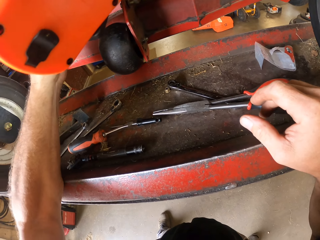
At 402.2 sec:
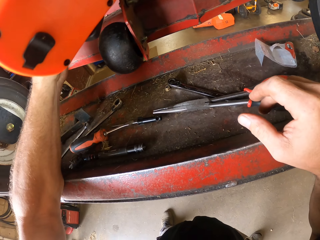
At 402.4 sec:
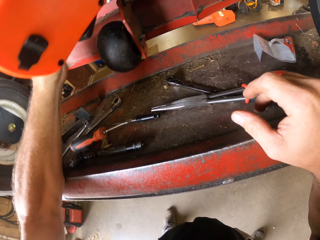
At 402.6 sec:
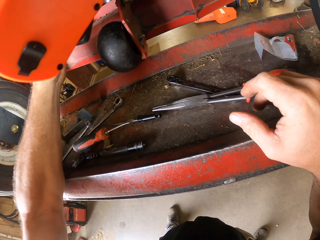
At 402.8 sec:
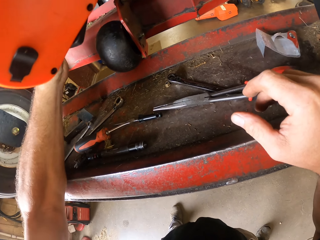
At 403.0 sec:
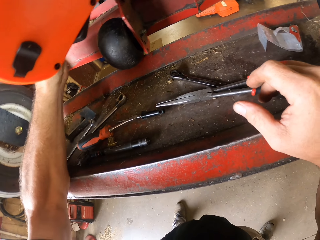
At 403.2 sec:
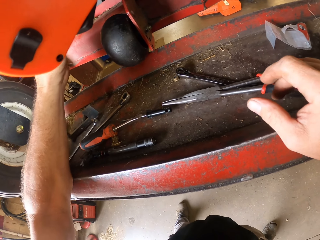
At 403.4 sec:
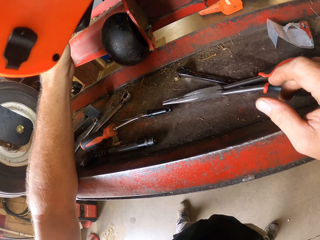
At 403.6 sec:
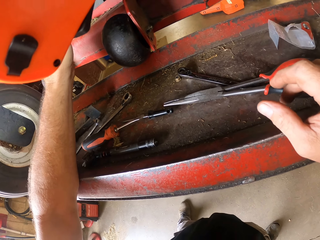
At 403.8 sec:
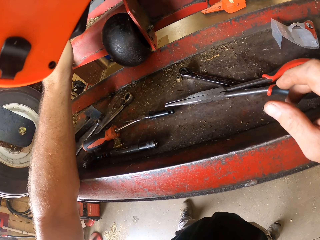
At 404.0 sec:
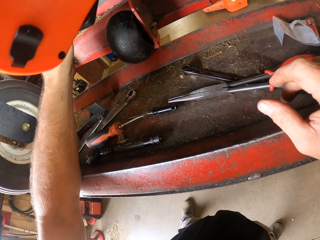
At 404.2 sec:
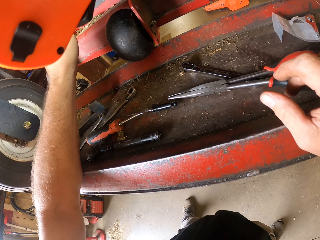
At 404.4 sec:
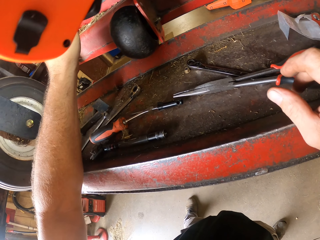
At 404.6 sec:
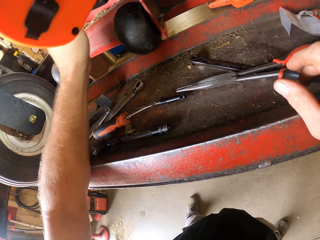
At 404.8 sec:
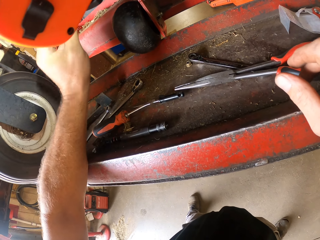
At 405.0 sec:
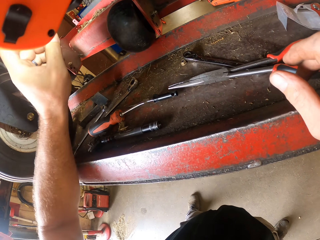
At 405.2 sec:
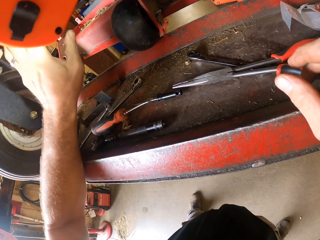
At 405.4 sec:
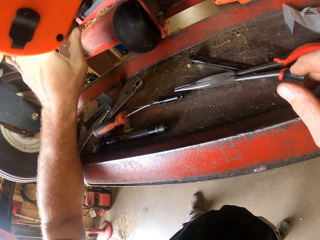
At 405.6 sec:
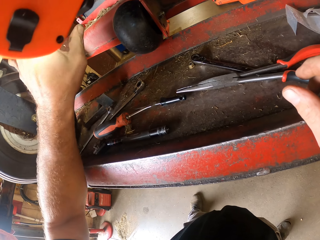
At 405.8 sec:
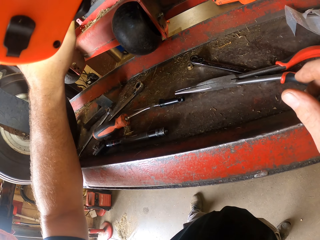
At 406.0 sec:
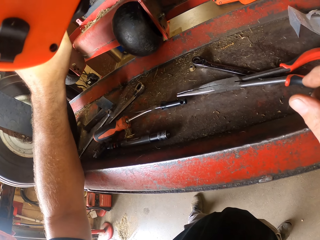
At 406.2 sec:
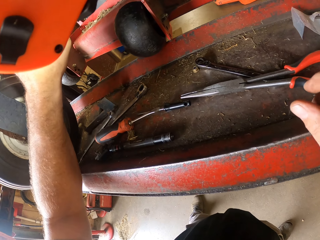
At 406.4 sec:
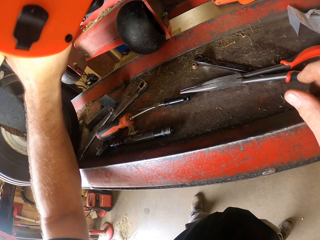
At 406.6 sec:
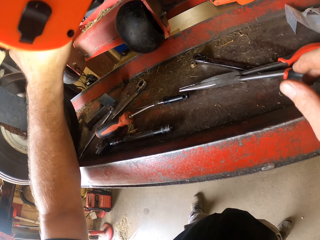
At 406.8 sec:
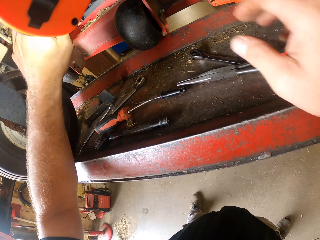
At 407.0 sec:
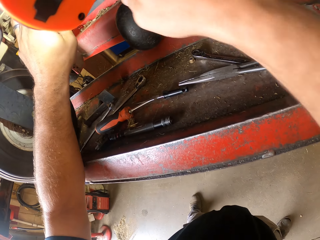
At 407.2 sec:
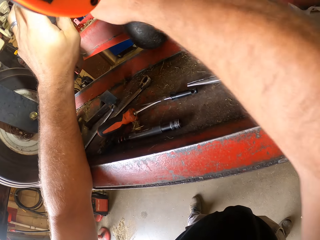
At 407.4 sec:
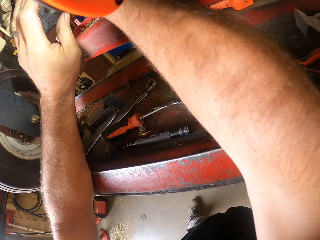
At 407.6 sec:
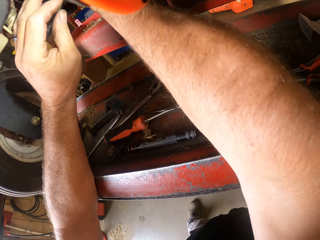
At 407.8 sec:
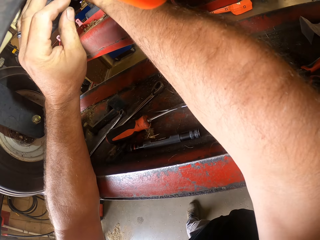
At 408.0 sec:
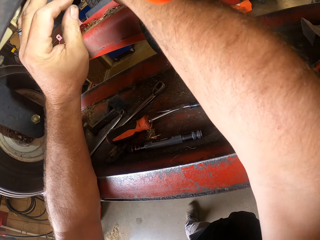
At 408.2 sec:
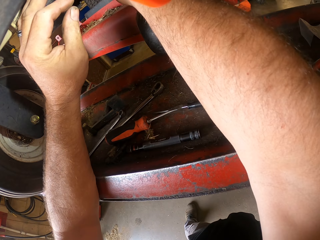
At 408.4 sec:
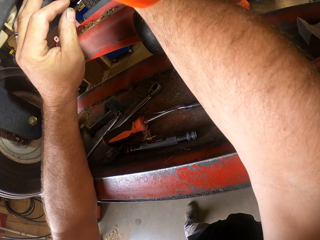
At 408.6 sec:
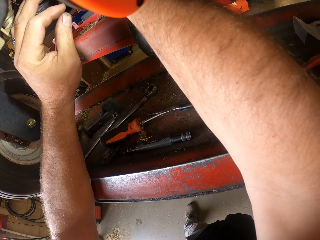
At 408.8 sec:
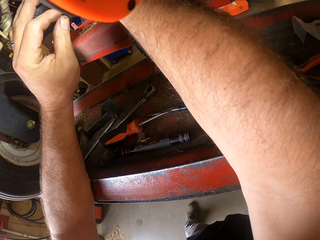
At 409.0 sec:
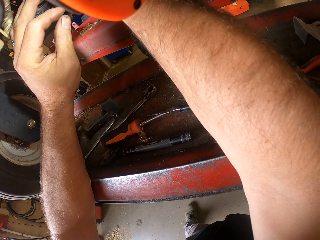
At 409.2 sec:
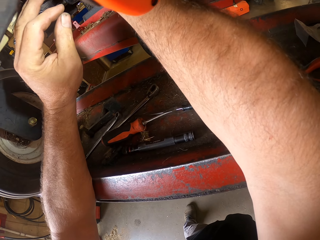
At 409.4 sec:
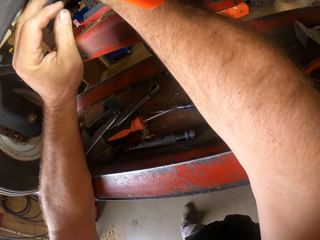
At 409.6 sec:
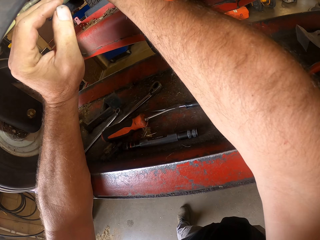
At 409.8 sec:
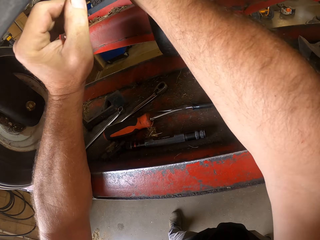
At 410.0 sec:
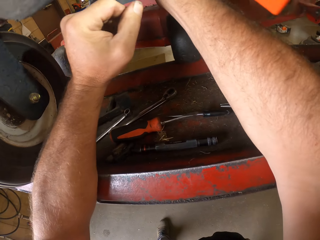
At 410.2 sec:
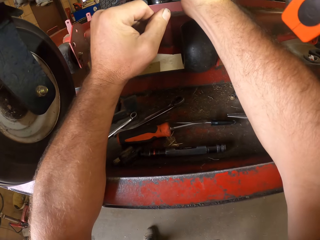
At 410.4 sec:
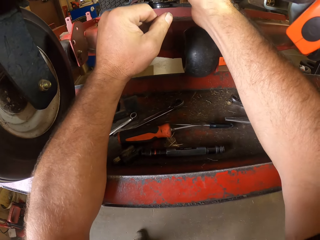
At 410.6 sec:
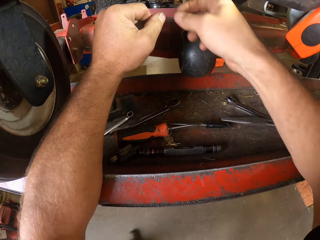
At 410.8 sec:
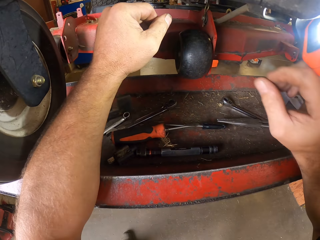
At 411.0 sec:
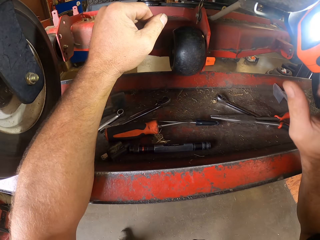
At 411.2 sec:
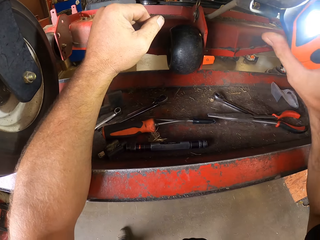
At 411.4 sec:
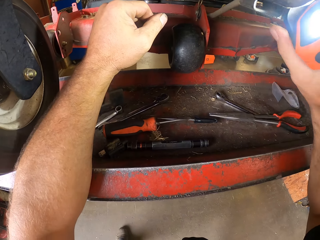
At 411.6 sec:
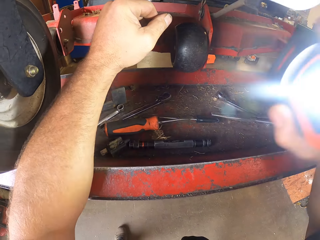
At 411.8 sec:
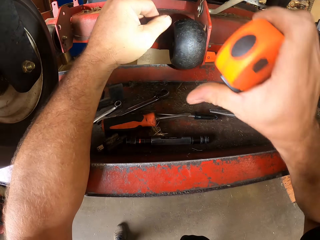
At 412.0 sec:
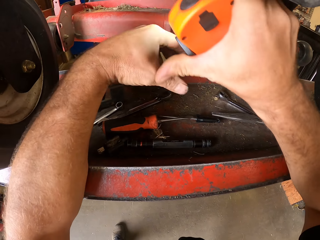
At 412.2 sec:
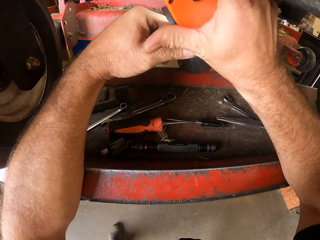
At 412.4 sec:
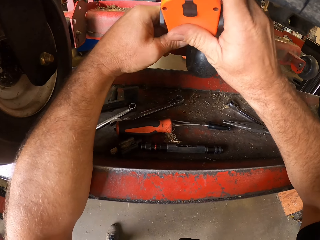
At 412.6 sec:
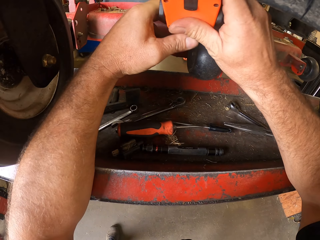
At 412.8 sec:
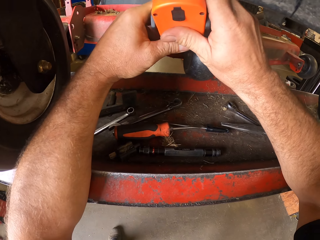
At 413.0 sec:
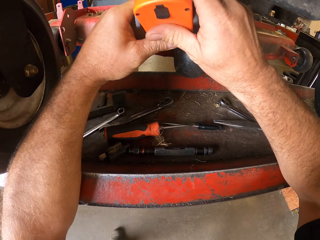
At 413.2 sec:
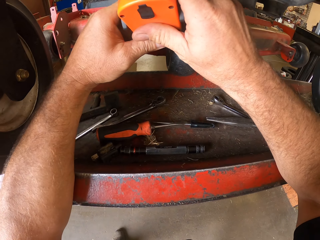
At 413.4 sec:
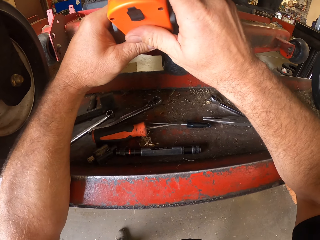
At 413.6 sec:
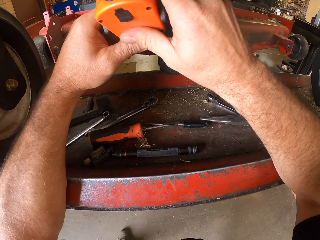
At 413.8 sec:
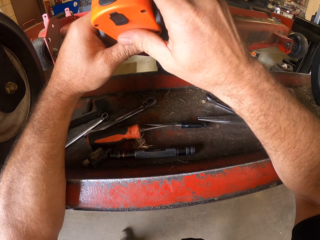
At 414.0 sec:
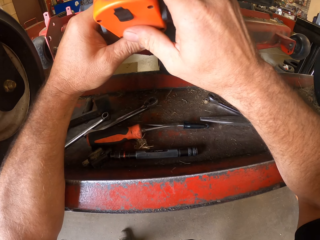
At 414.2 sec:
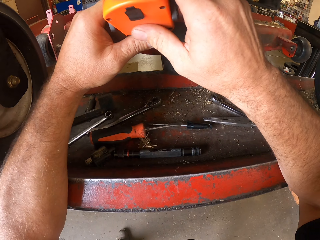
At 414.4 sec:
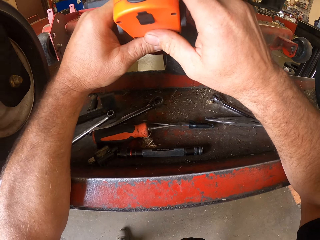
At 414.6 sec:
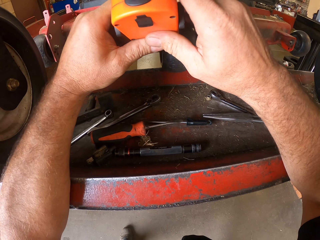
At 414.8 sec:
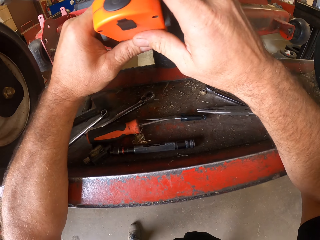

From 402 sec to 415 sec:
The camera wearer holds the lawn mower with the other hand. He works on the machine with his right hand. He moves his left hand and moves the right hand. He removes the torchlight from the machine with his right hand. He moves the right hand. He holds the torchlight with both his hands.

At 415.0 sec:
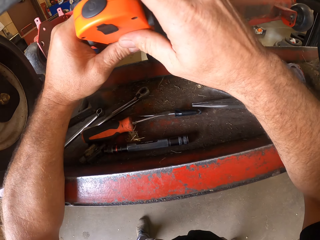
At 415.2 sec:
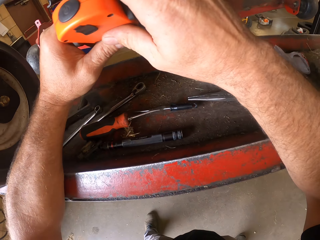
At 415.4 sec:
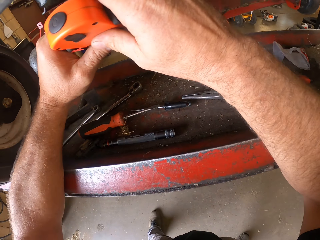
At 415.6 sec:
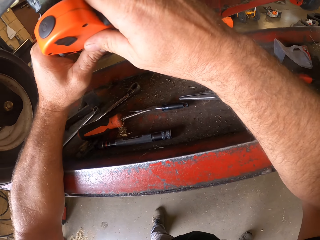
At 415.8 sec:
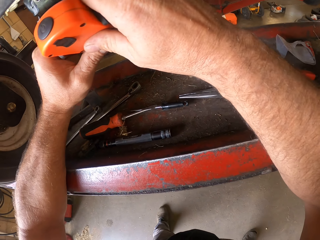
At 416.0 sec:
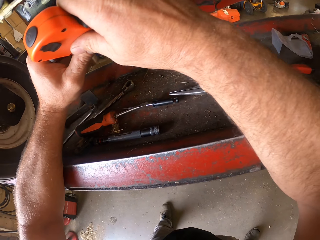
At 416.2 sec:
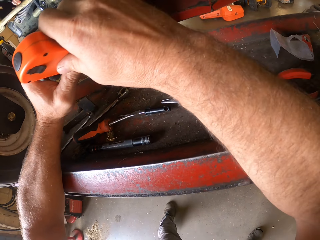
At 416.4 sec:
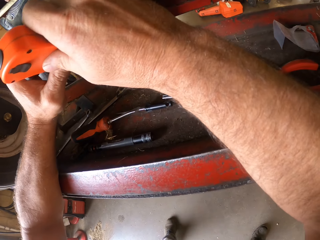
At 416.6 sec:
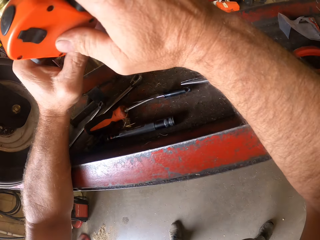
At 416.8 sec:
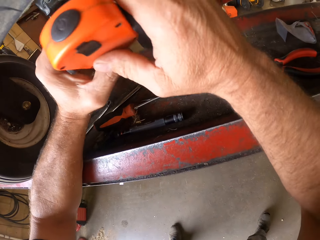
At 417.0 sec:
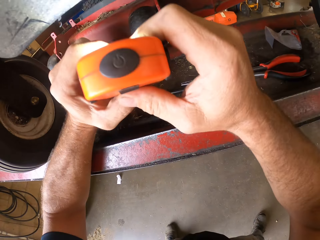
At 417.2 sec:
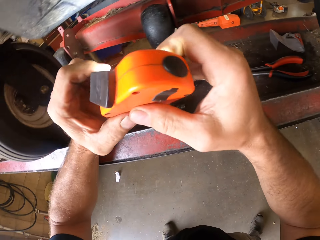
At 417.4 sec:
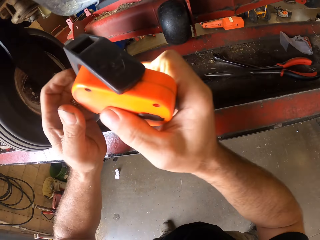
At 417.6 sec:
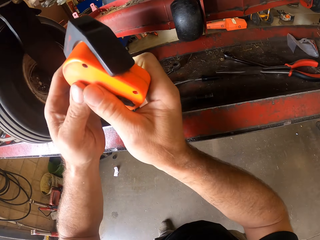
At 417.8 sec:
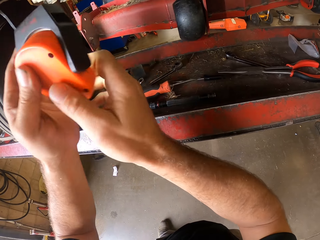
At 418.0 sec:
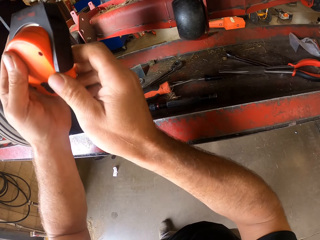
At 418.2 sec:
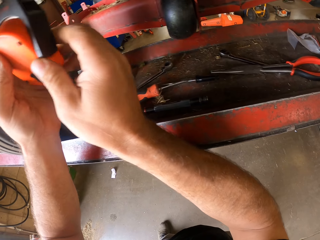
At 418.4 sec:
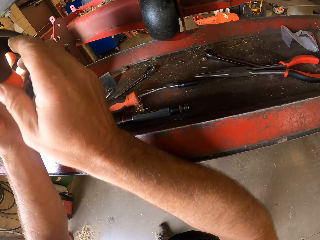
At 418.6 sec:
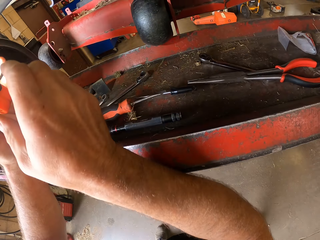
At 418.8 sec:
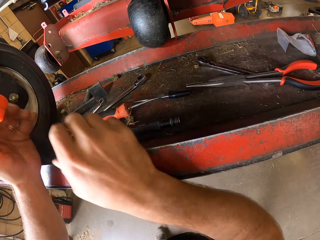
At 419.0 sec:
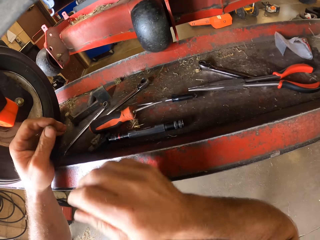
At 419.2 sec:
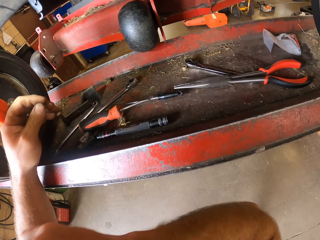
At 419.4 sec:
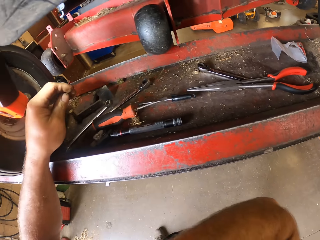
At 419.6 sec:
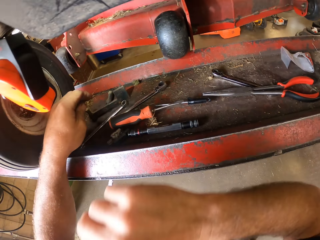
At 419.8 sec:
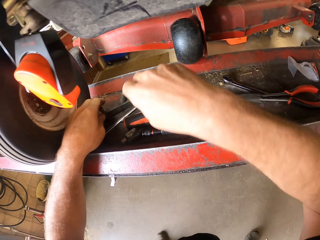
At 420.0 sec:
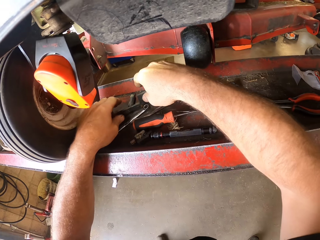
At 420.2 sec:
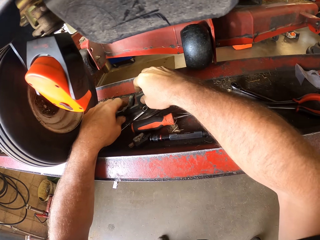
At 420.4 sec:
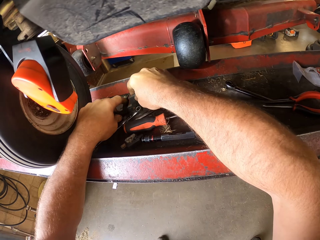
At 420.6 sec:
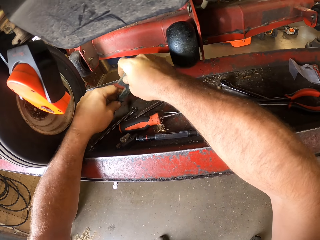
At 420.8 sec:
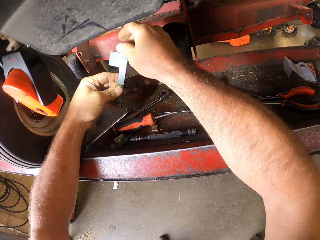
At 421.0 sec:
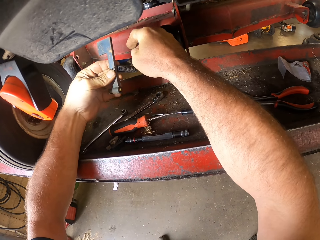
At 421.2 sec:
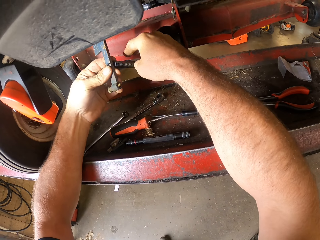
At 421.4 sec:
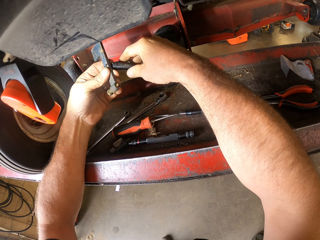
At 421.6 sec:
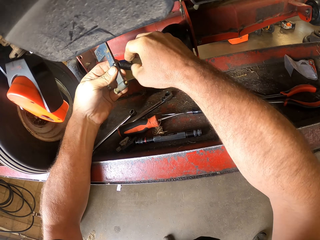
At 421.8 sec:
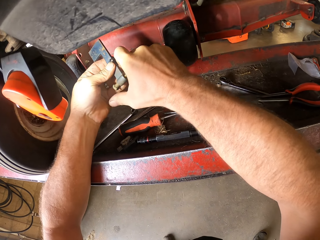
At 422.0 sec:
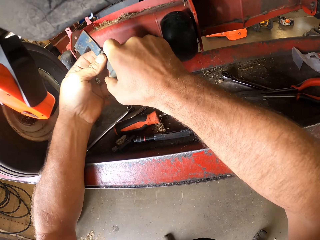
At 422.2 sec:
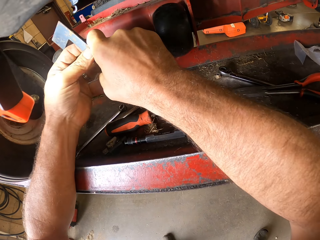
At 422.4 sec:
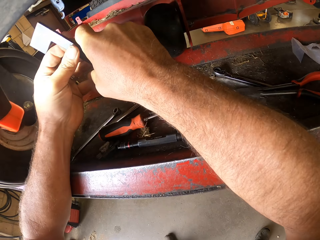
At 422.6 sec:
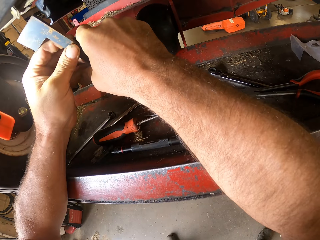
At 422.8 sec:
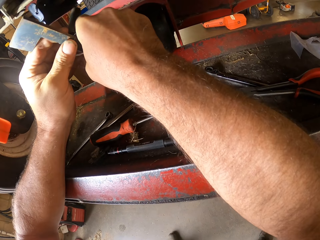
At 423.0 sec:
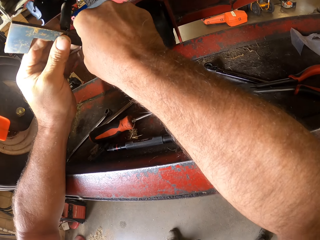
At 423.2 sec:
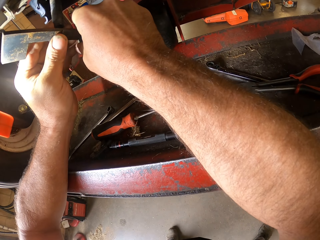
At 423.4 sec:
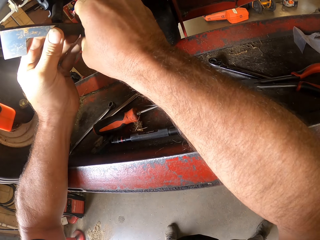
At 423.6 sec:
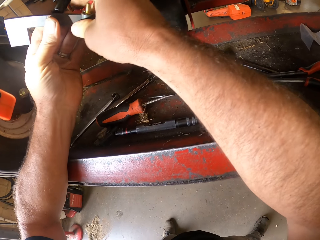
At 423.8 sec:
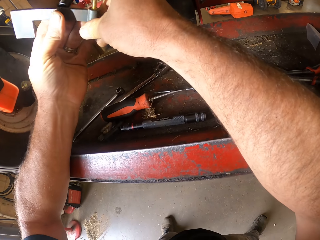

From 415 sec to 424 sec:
The camera wearer moves a leg. He turns the flash light, hangs the flash light, moves his hand away from the flash light, moves his hand towards his face and moves his hands towards the tools. He picks up a clamp or part of the lawn mower from the workbench with both his hands. He moves the part of the lawn mower to the lawn mower.
